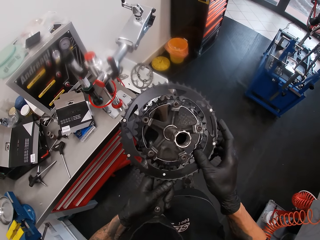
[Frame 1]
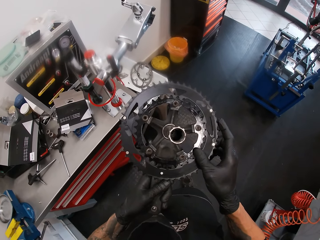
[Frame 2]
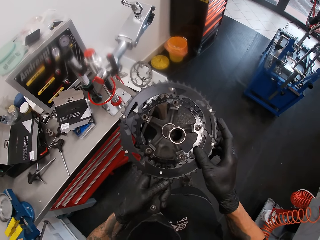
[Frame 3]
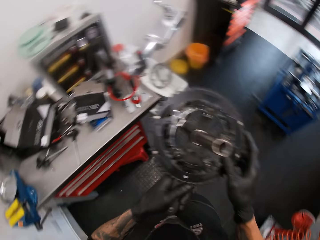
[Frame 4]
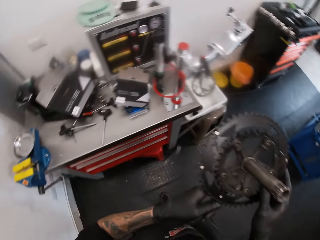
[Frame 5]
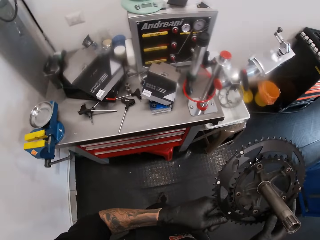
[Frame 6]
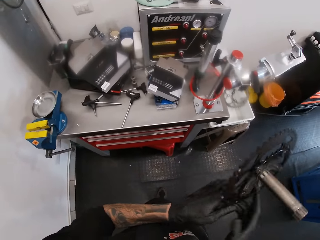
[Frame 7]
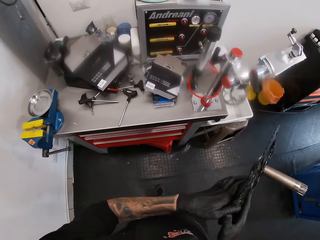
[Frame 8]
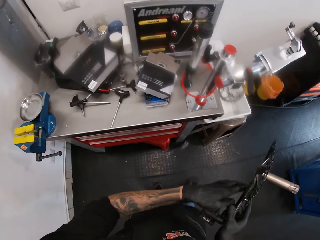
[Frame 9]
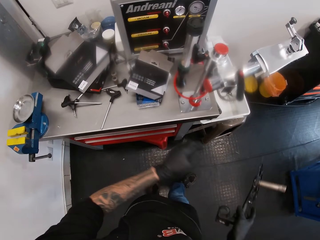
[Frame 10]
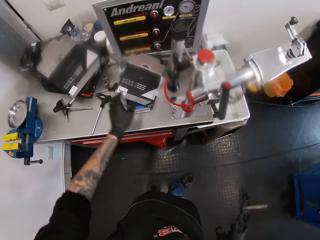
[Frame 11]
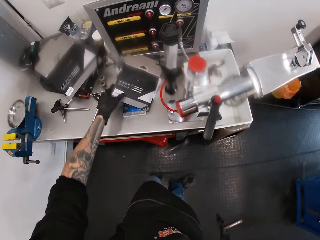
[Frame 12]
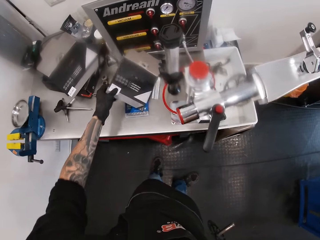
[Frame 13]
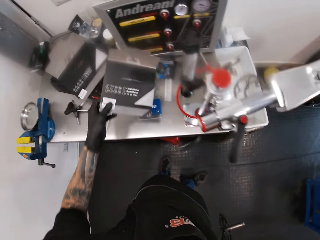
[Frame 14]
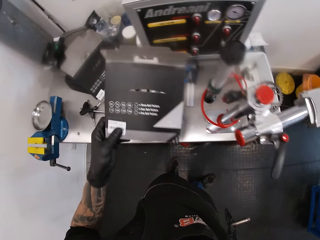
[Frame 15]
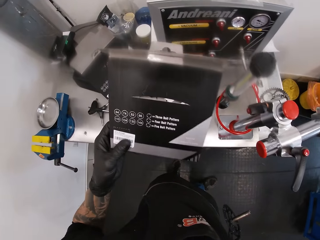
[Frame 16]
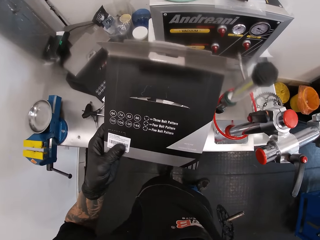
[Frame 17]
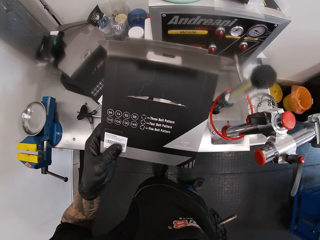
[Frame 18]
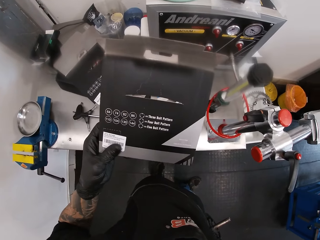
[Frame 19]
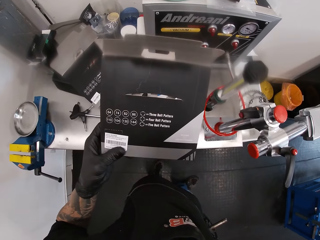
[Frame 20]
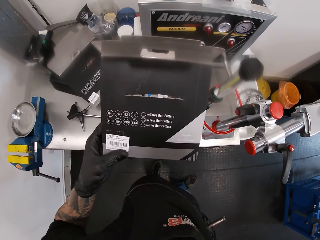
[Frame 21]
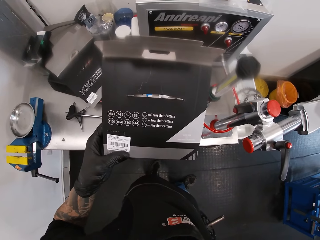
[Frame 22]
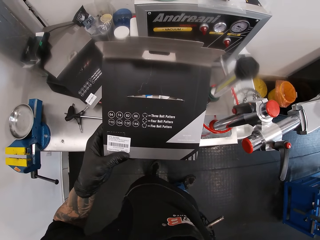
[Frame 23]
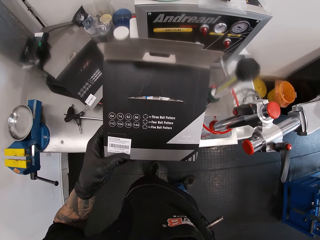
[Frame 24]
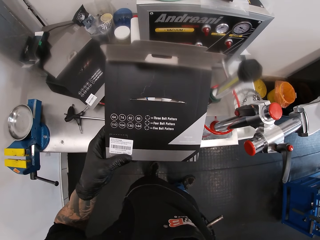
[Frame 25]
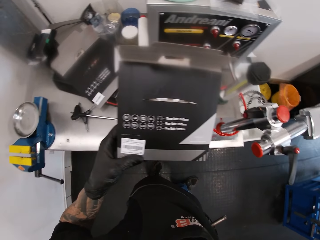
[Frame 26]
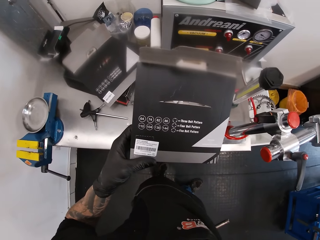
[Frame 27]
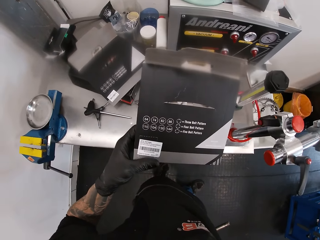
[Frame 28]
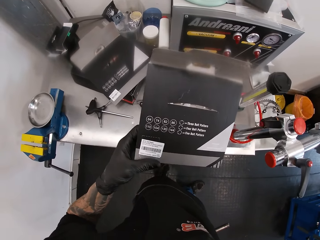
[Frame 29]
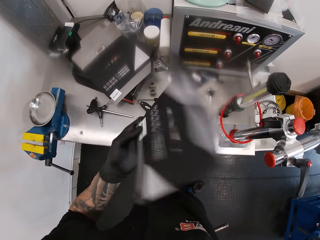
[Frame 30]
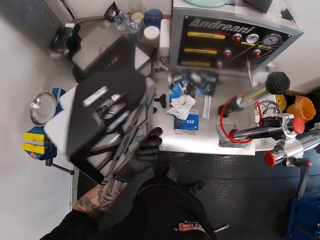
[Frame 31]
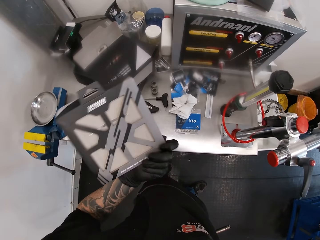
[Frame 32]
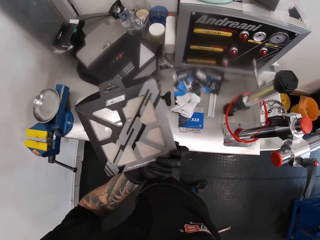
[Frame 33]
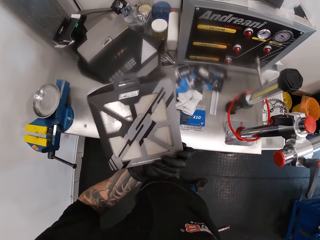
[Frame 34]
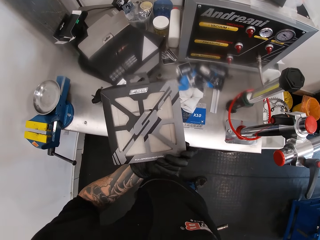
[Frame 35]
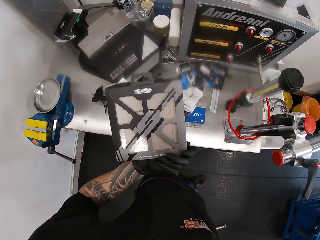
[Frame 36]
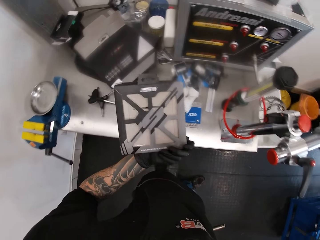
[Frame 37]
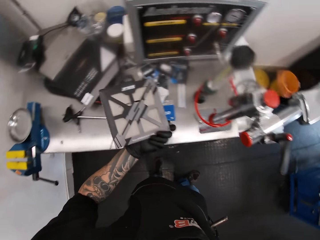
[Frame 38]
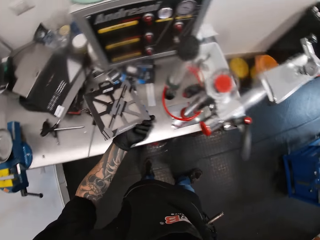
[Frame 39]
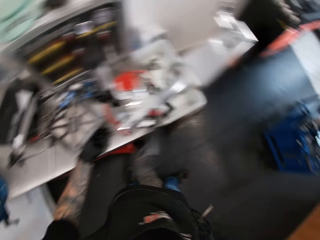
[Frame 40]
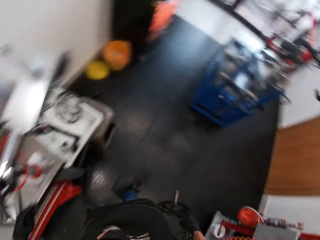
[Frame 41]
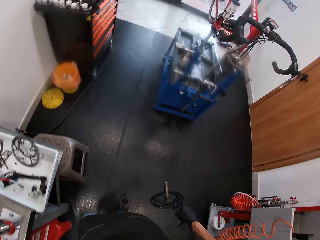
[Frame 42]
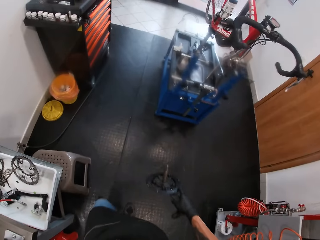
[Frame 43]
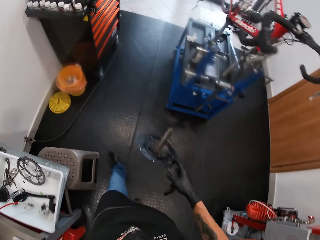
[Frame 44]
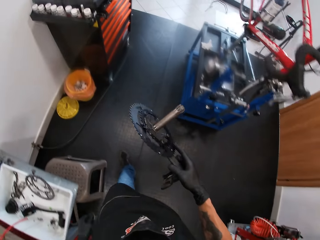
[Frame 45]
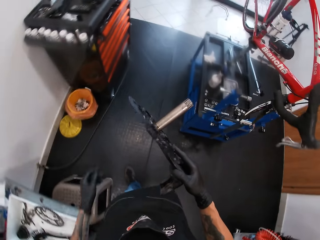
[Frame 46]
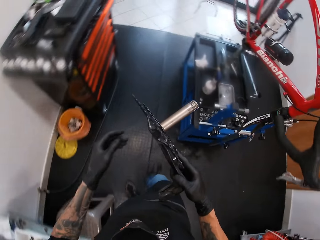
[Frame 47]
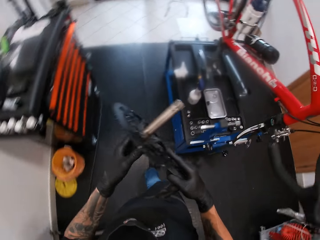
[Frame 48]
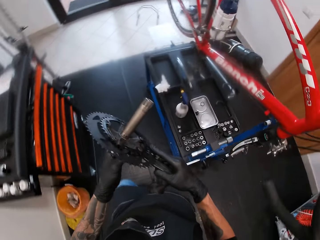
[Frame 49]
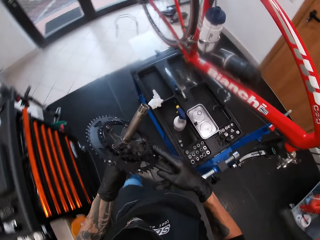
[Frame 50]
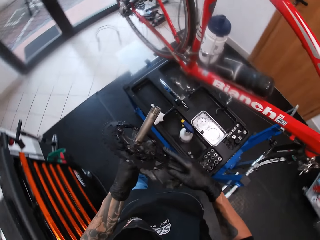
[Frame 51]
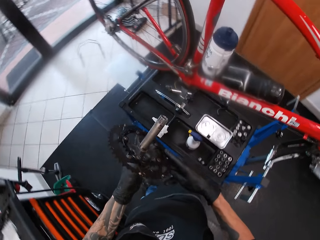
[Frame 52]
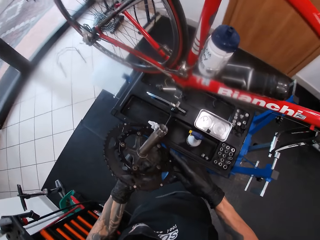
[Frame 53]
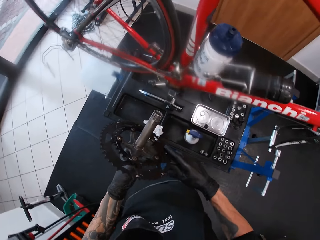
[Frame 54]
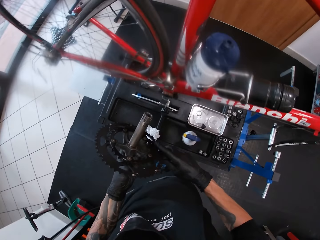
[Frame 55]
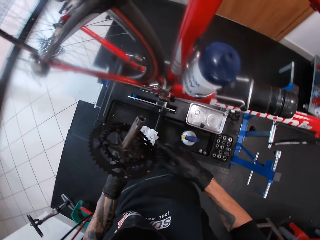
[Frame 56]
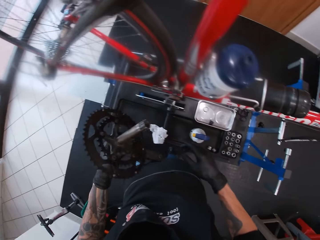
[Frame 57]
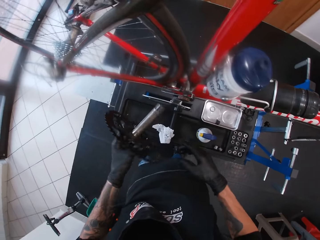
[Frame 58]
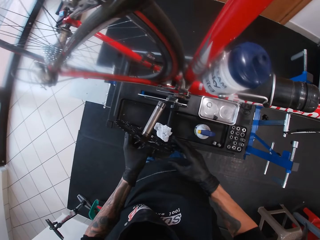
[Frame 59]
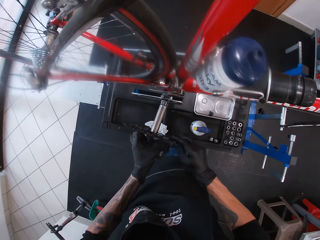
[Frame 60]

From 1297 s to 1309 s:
The camera wearer holds the chainring with his right hand. He picks a printed carton from the table with his left hand. He examines the printed carton in his left hand. He flips the printed carton in his left hand. He examines the printed carton in his left hand. He drops the printed carton in his left hand on the workbench. He walks towards a bicycle on a repair stand in the workshop.

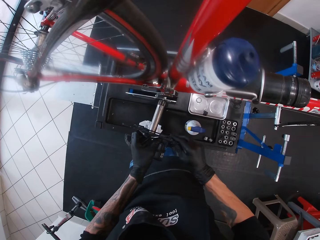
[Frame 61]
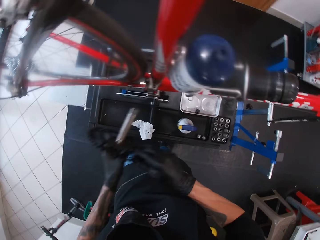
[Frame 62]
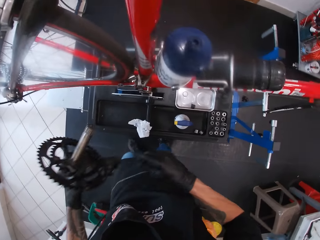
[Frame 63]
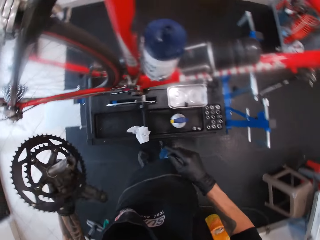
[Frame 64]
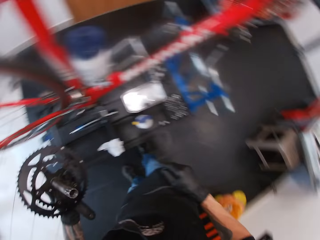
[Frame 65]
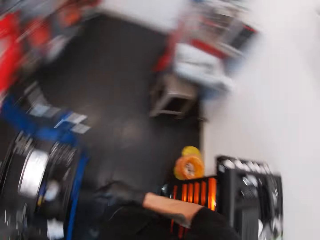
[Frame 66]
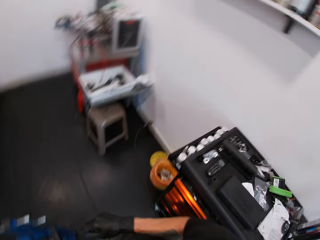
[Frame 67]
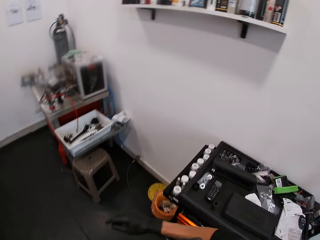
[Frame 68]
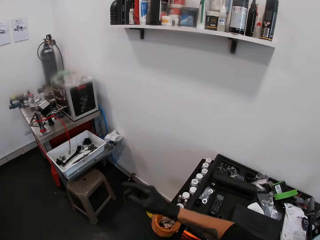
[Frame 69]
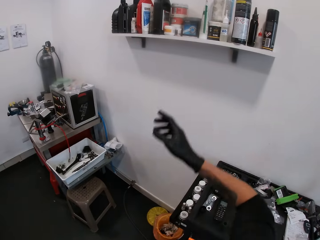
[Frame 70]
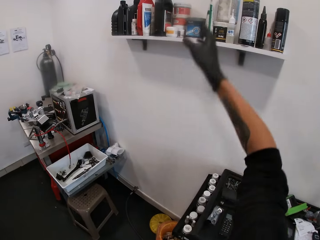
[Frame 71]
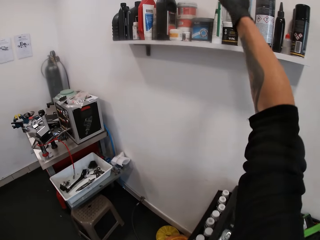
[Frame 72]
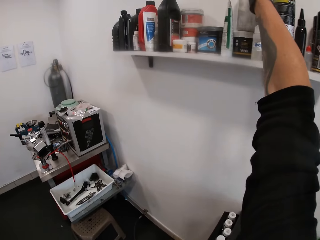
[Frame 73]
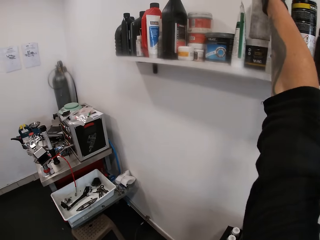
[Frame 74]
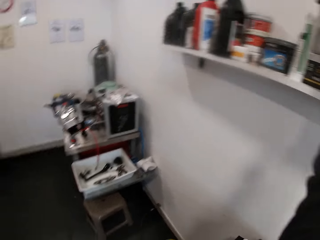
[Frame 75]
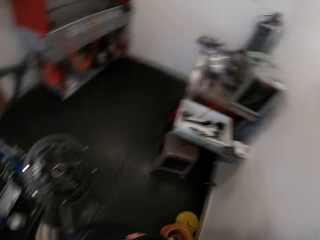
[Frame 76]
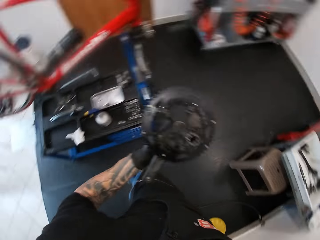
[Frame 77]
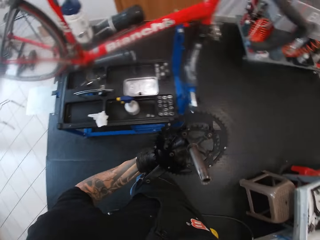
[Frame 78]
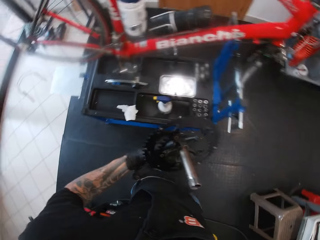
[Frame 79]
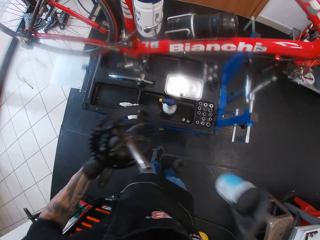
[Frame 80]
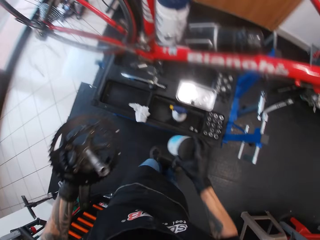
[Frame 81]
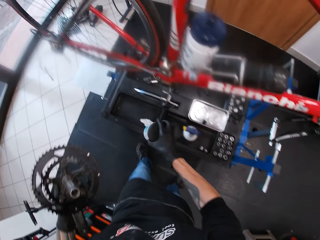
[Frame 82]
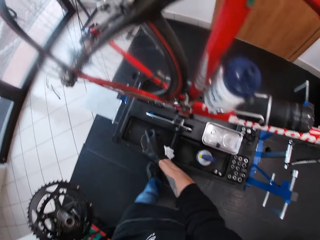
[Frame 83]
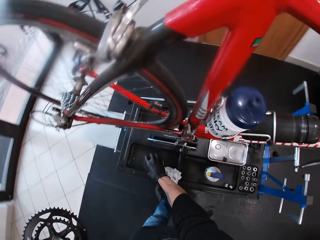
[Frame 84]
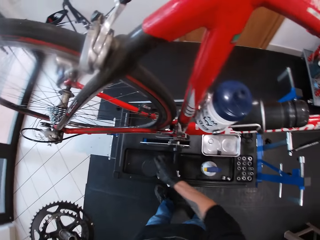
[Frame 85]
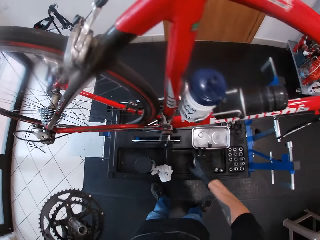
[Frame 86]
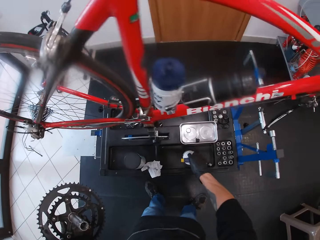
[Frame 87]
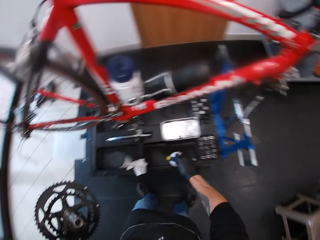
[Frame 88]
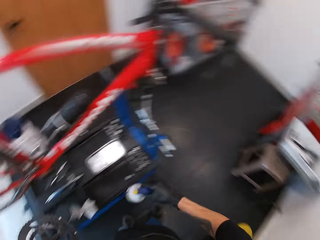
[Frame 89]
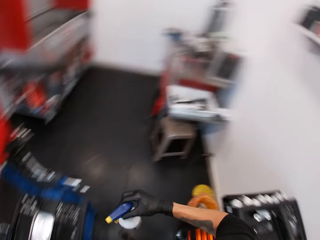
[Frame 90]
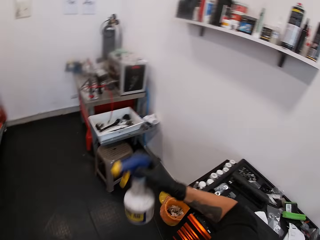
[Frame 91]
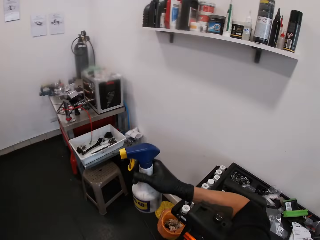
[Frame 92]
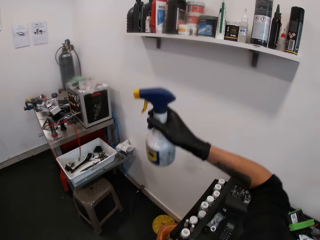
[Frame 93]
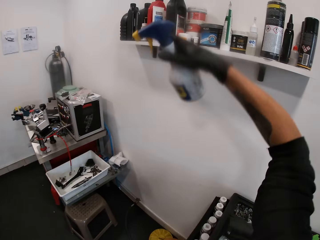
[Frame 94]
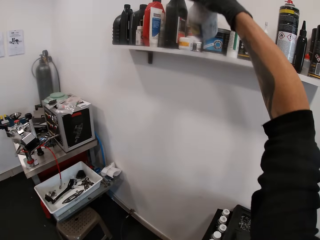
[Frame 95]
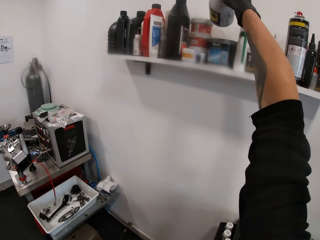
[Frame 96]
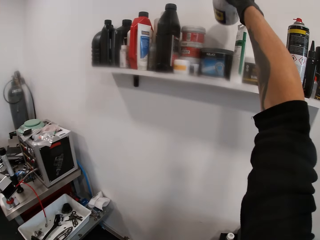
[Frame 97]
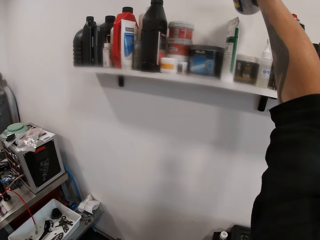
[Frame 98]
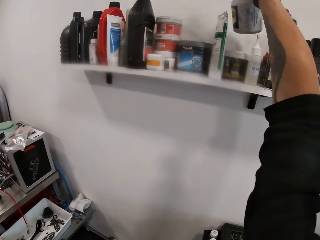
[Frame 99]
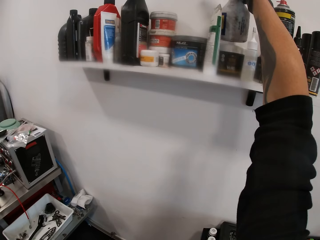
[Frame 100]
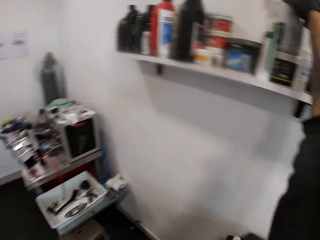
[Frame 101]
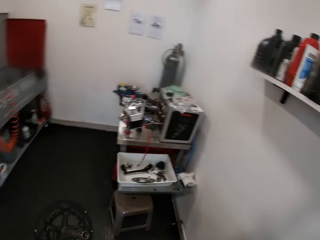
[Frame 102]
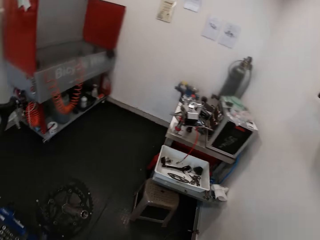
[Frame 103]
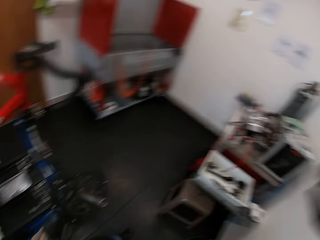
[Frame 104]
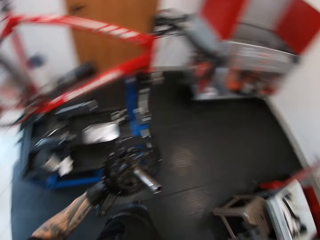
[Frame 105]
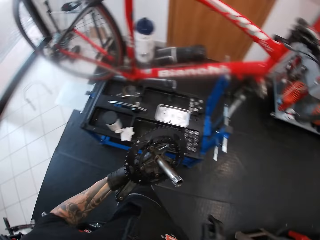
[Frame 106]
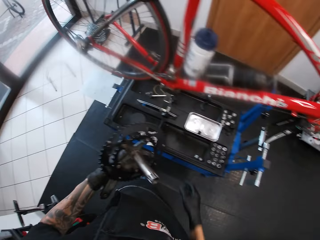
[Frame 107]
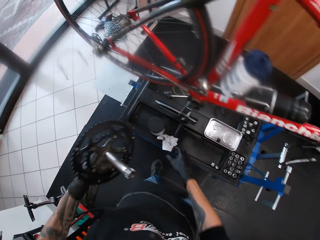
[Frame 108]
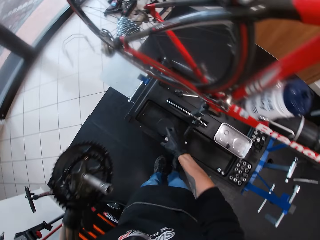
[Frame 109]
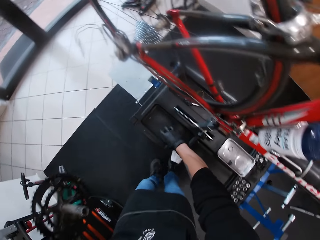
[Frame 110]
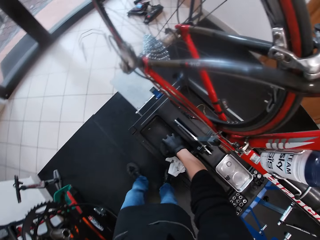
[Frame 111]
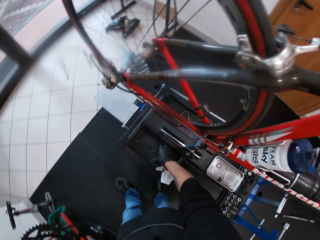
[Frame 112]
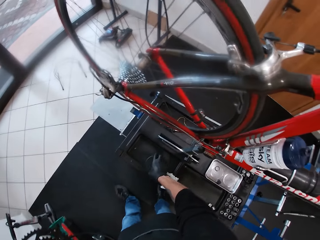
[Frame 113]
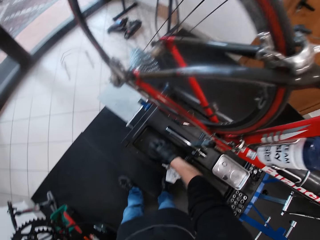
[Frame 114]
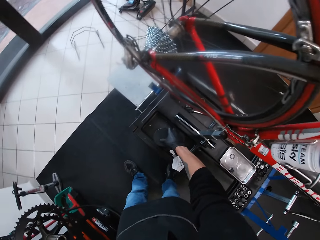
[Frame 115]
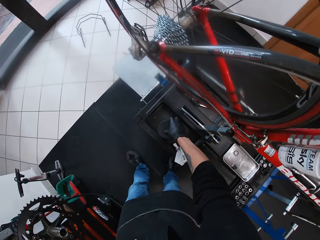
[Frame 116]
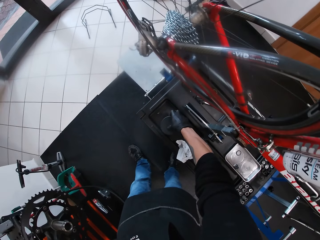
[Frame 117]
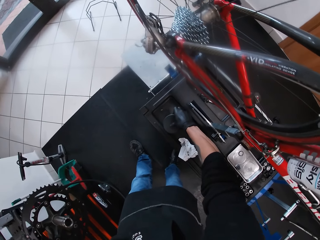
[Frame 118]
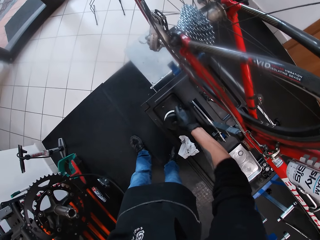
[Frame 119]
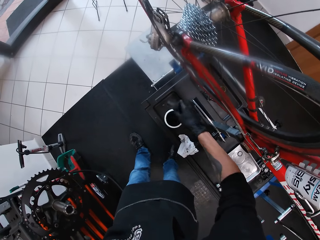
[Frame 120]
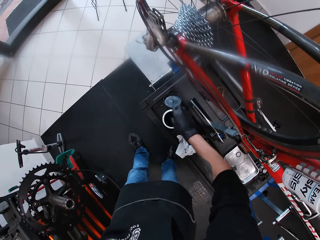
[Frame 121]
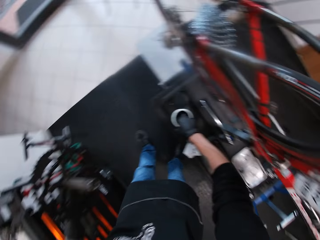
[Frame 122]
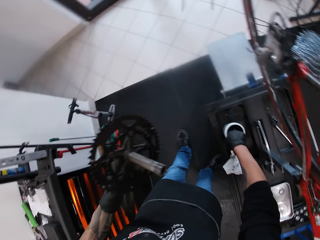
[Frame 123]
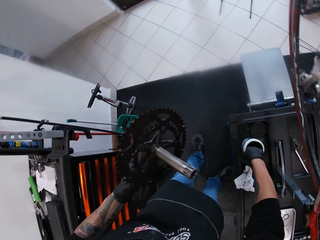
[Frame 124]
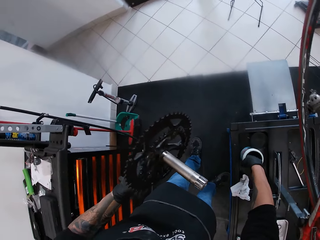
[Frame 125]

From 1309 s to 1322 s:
The camera wearer passes the chainring to his left hand. He picks a can from a shelf with his right hand. He places the can in his right hand on a workbench by the repair stand. He picks a spray bottle from the workbench using his right hand. He shakes the spray in his right hand. He places the spray in his right hand on the shelf. He opens a container of grease on the workbench with his right hand. He tosses the grease container cover in his right hand on the workbench.
